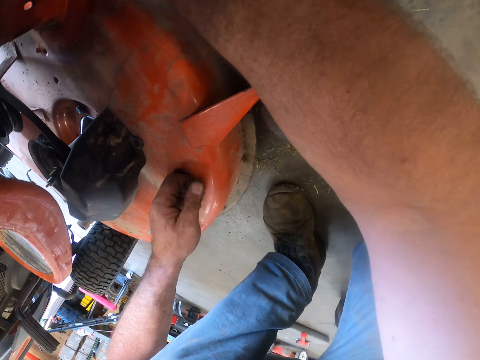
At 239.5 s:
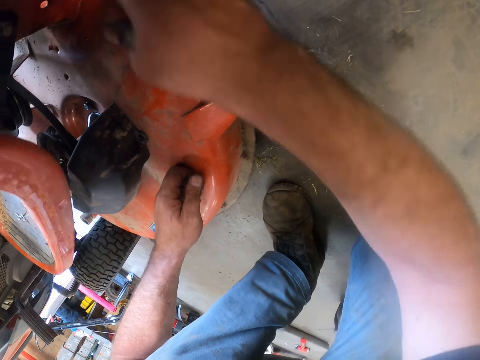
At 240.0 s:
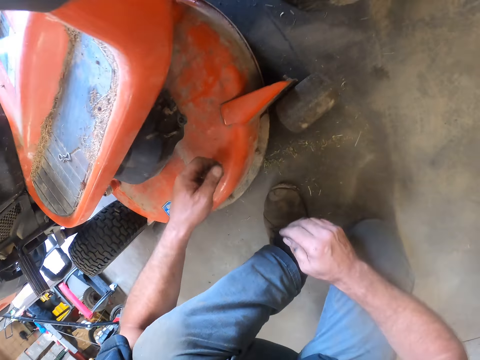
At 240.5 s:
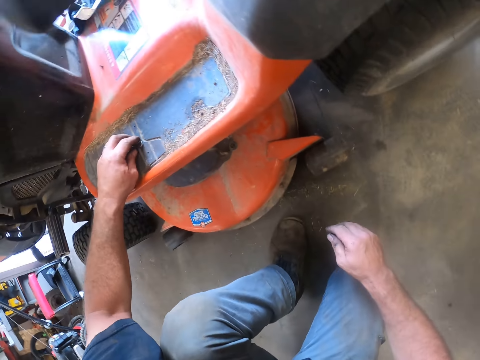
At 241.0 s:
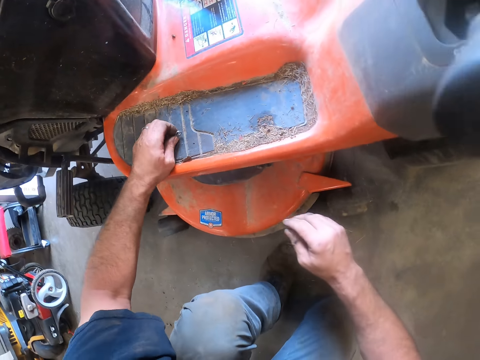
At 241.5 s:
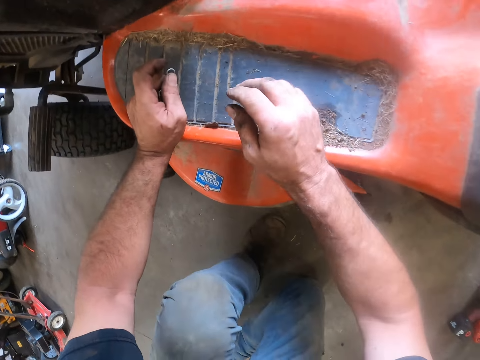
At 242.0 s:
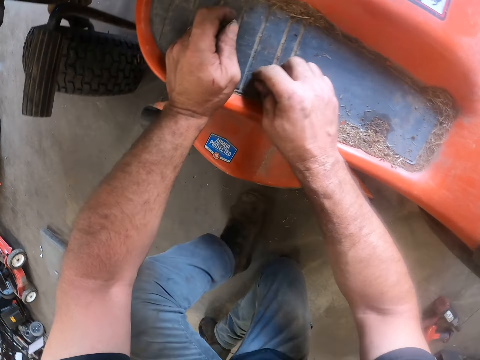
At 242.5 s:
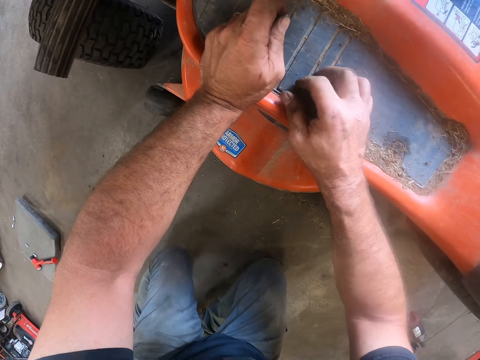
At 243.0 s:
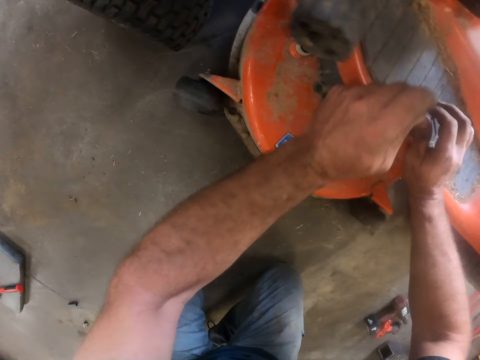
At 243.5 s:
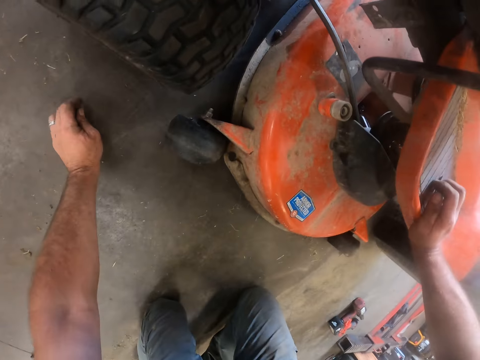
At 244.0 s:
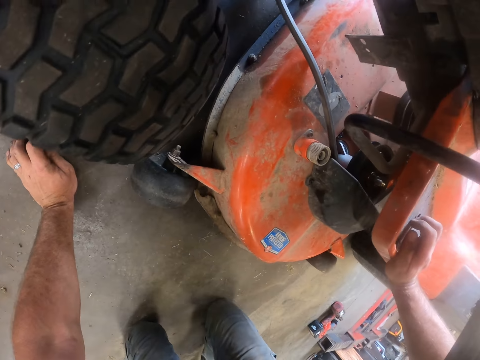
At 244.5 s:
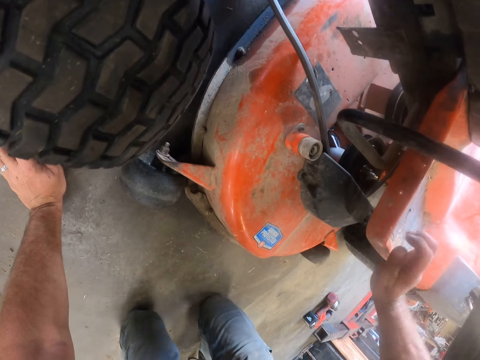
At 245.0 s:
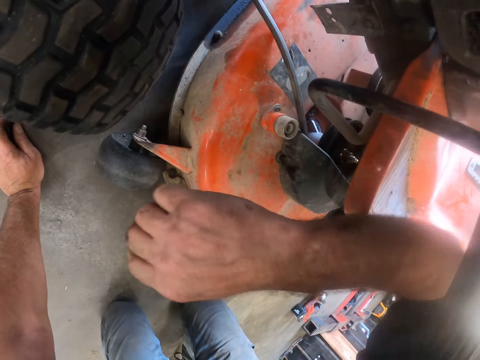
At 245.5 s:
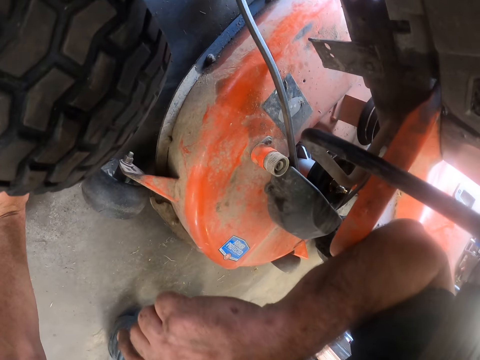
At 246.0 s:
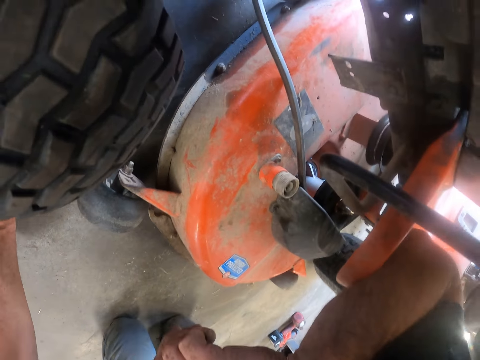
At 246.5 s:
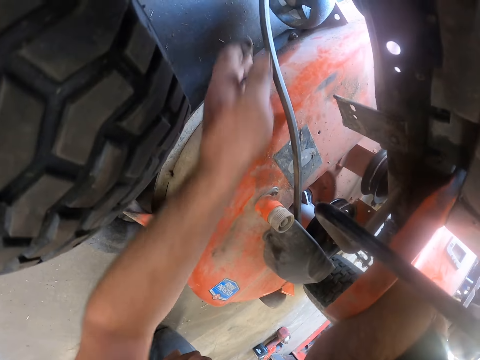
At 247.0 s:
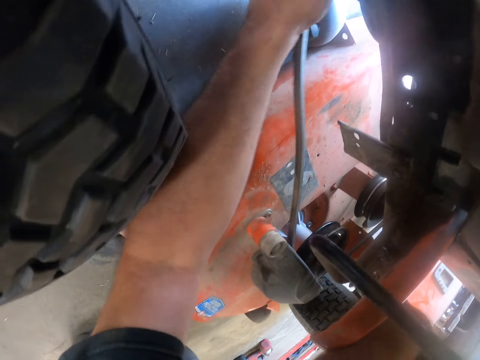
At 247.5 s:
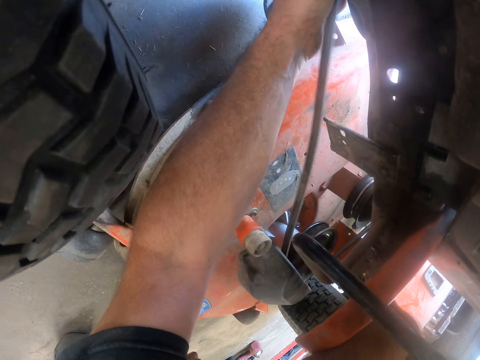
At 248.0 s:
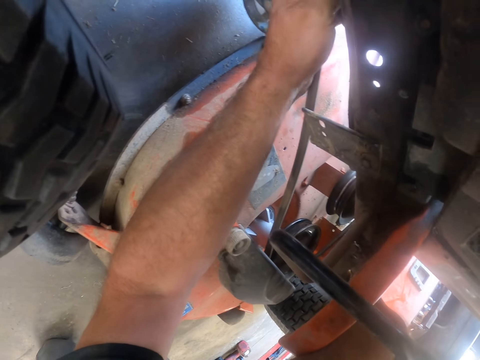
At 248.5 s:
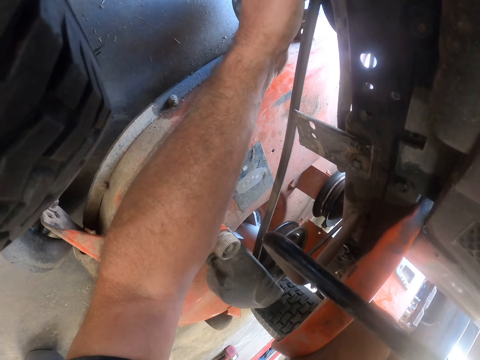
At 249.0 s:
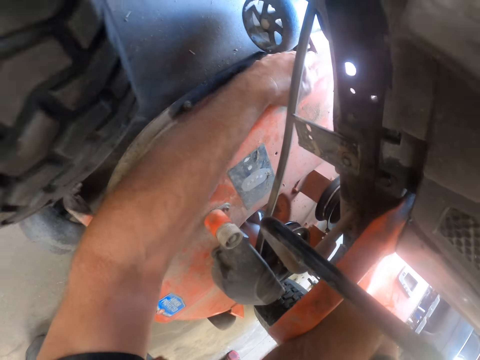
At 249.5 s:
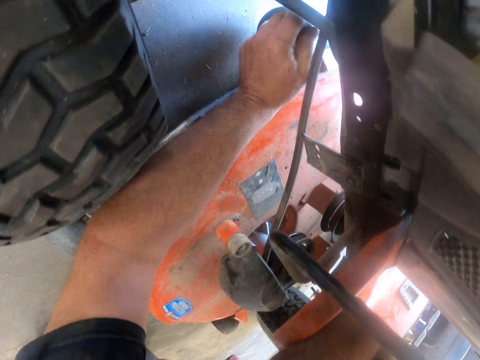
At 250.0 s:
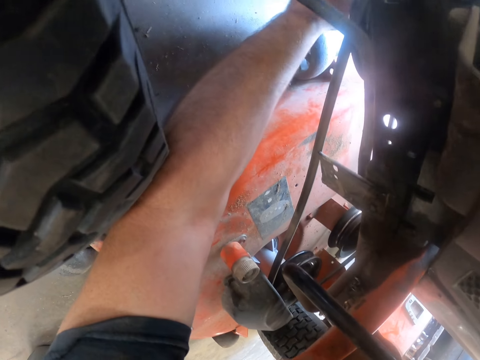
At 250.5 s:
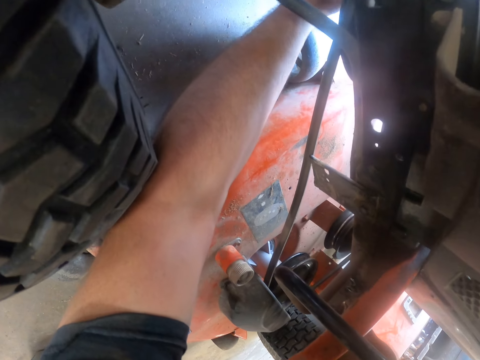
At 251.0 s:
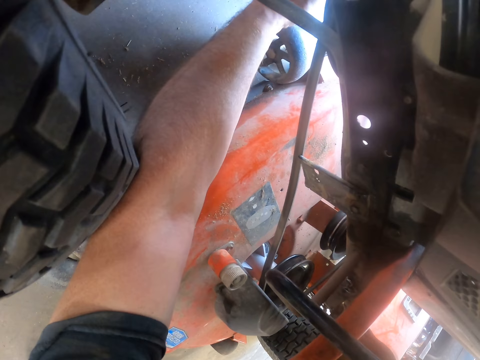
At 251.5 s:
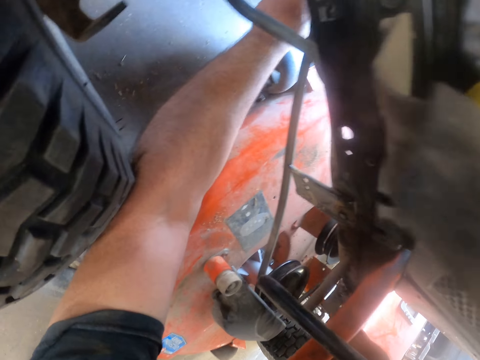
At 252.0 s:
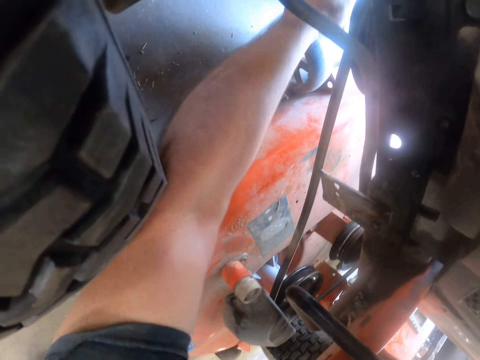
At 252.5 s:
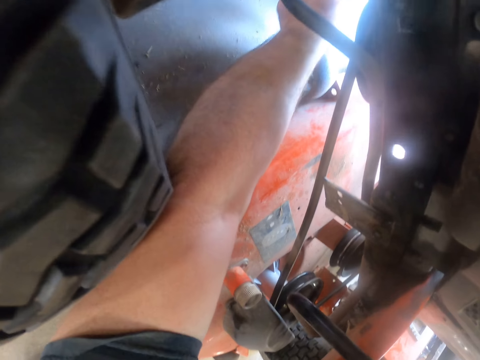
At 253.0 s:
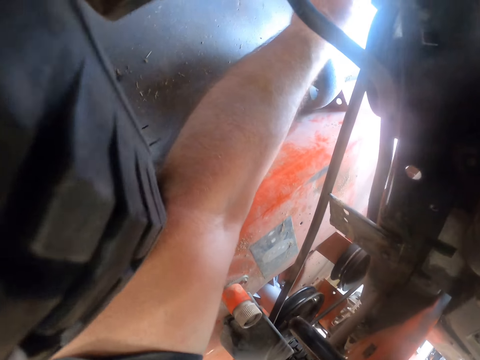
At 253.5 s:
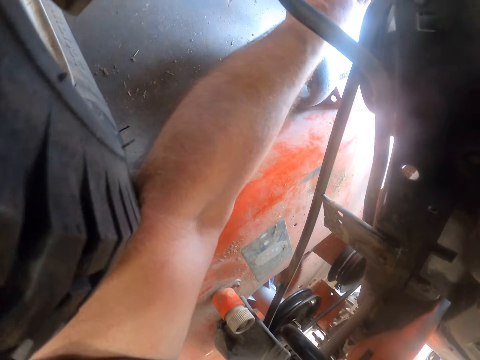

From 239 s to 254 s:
The camera wearer picks up a washer. They kneel down on the floor. They adjust a black cord. They touch a cable. They fix something.

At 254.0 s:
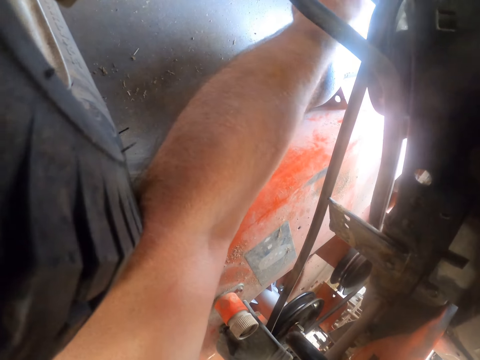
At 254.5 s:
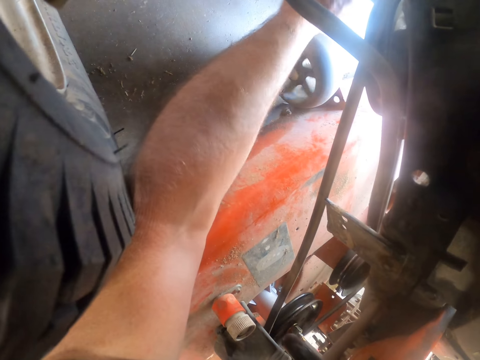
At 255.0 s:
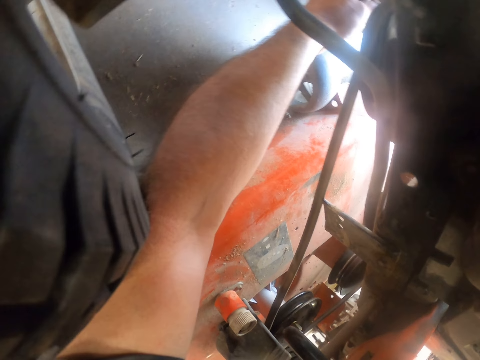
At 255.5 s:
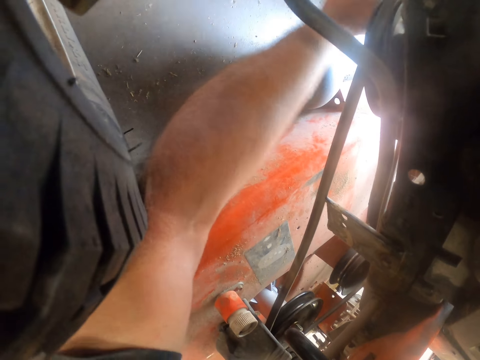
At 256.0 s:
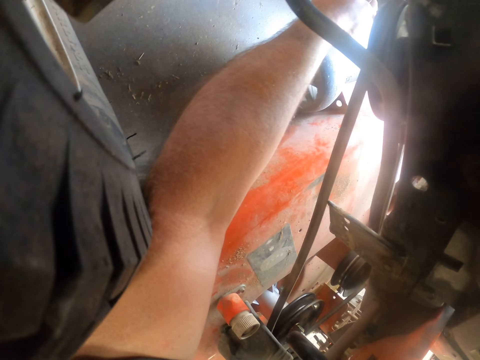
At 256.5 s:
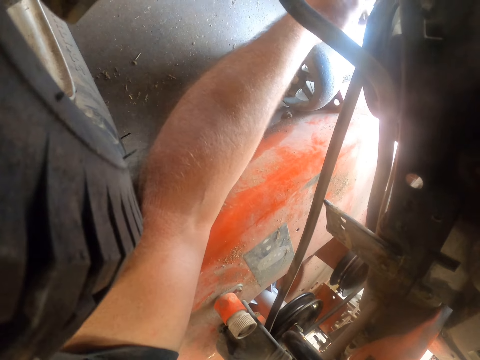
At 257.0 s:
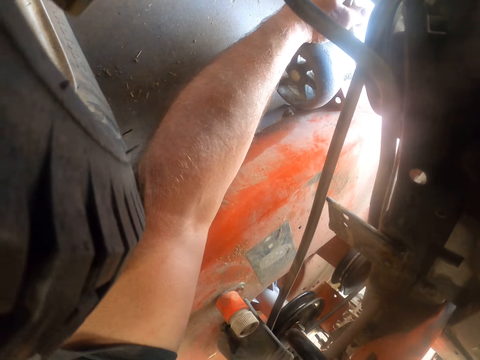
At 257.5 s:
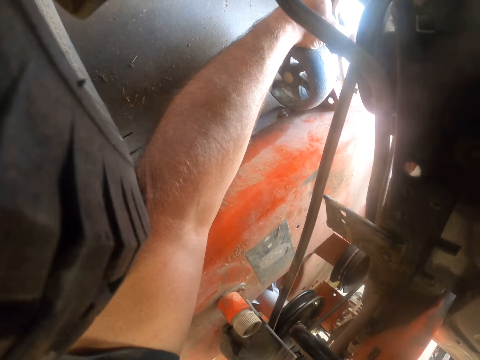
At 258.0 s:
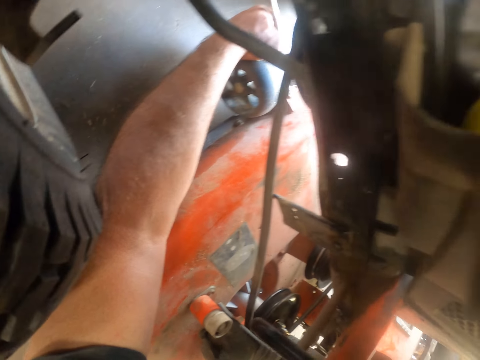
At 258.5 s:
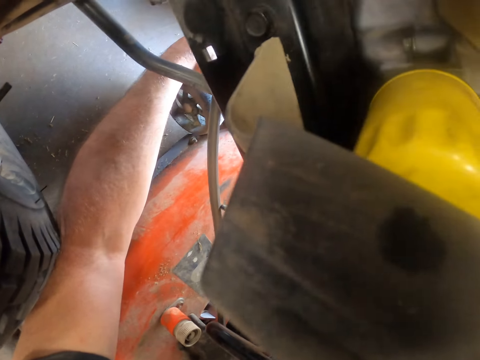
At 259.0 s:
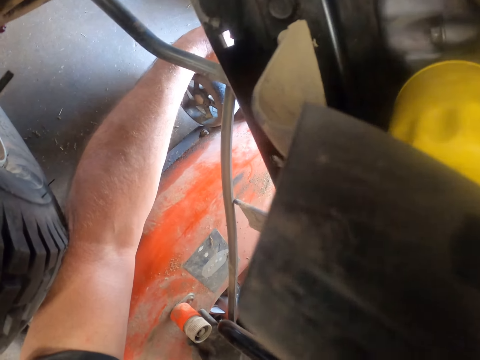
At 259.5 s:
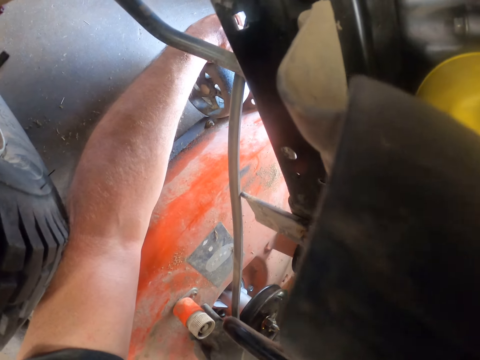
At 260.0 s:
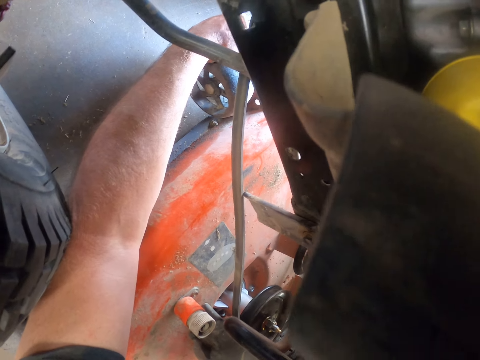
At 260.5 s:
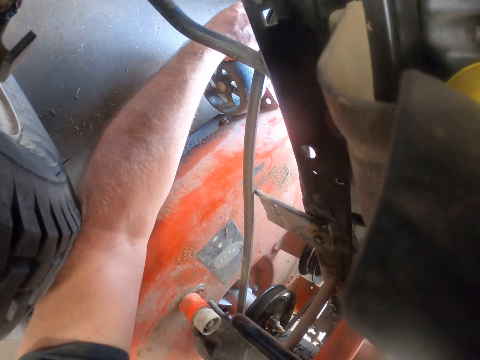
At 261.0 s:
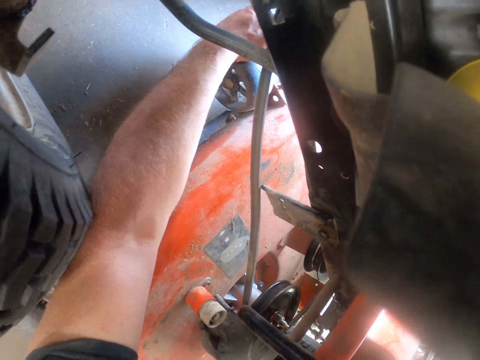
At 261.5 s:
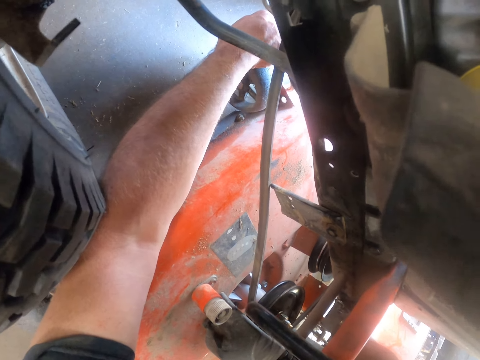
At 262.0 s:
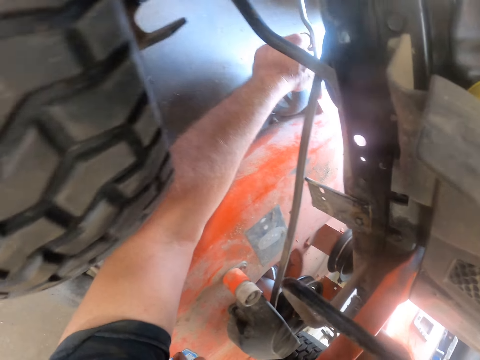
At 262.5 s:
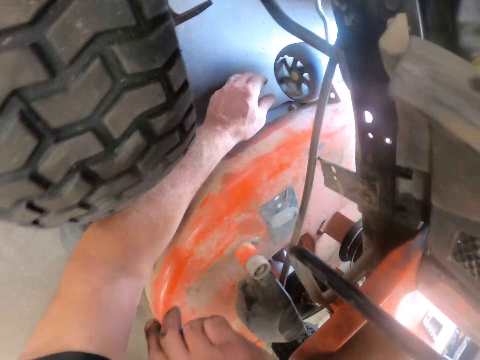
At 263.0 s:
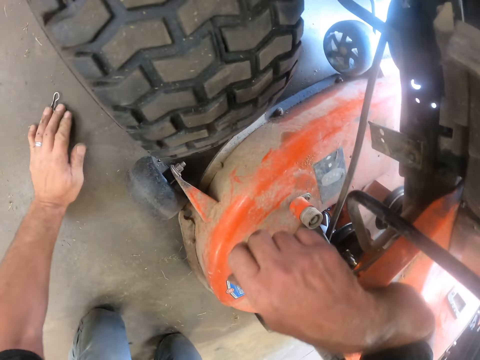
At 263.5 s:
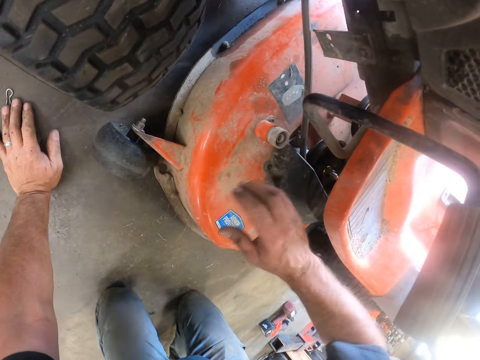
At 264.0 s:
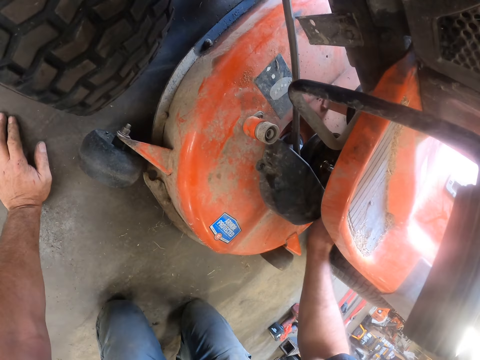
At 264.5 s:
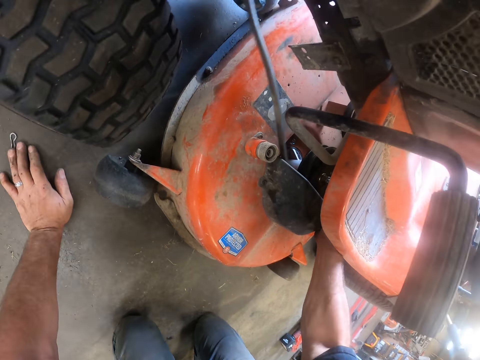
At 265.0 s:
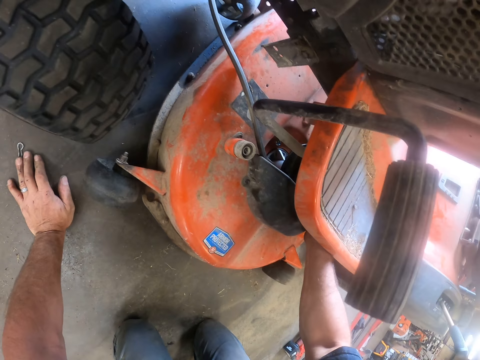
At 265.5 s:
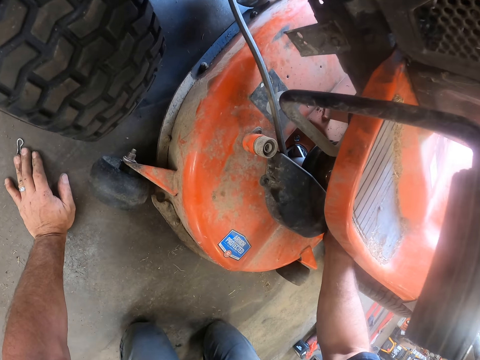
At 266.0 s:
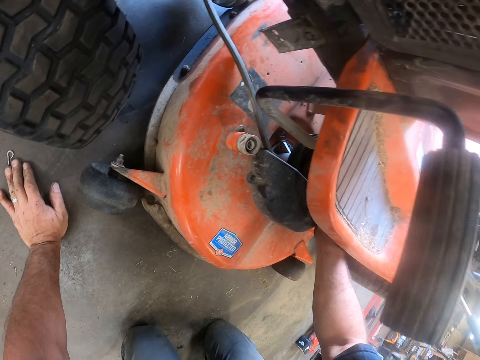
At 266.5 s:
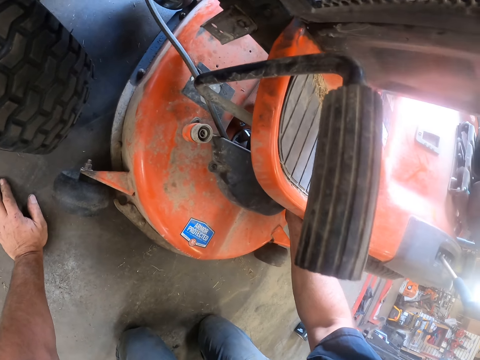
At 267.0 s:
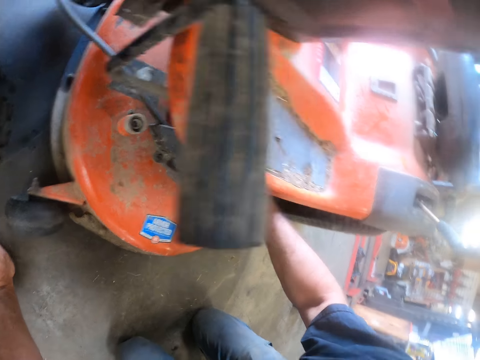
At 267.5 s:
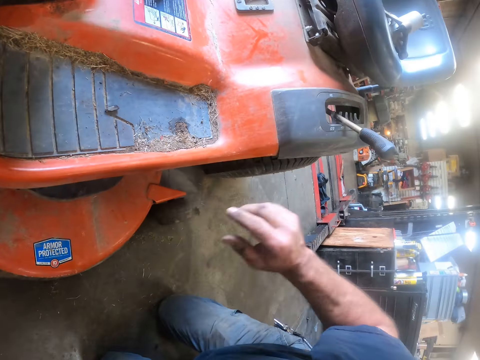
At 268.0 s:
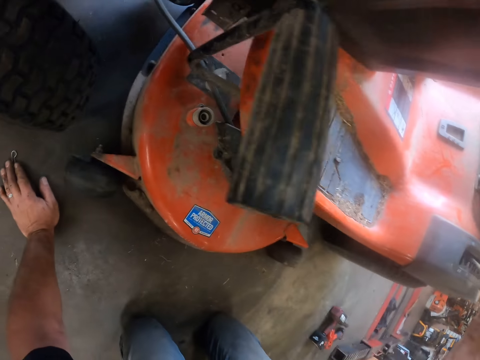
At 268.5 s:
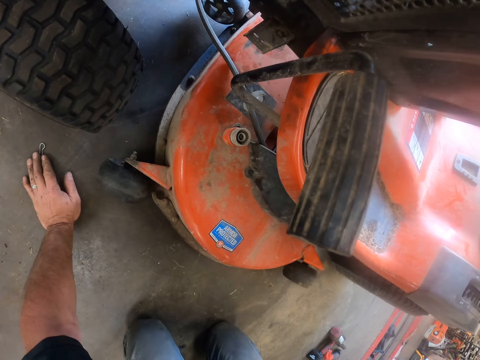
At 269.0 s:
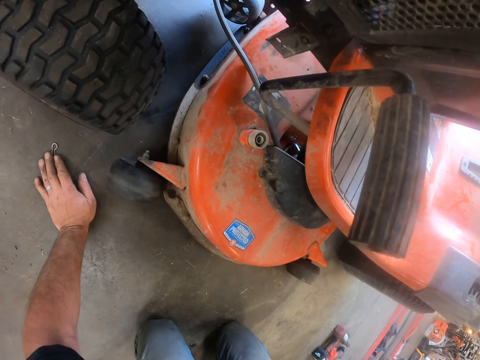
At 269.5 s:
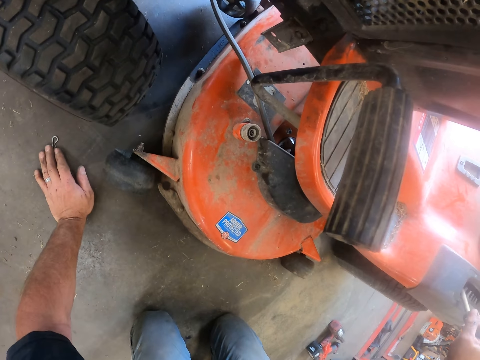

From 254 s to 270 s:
The camera wearer moves a gear.
